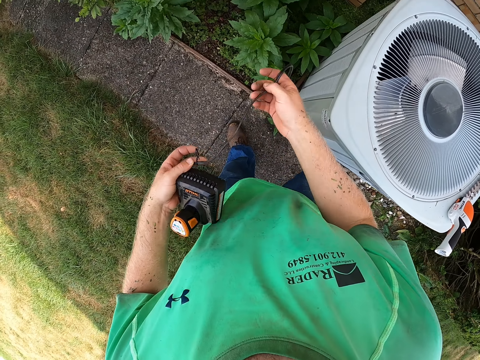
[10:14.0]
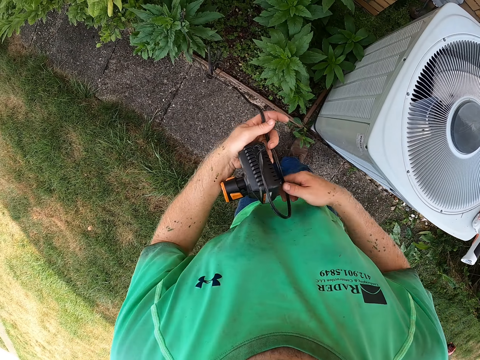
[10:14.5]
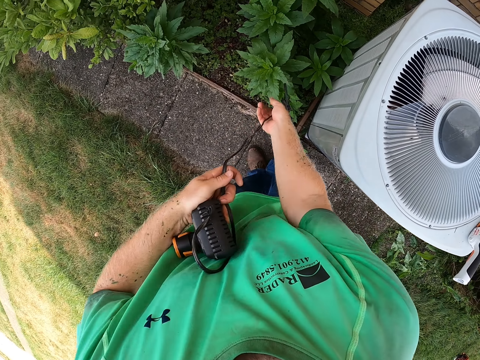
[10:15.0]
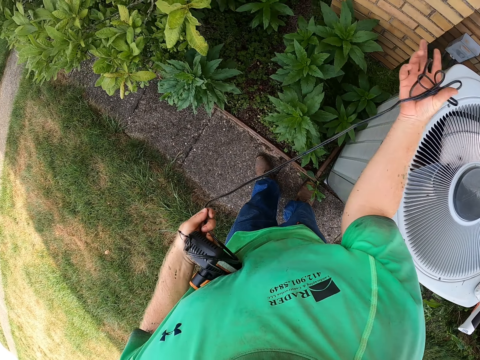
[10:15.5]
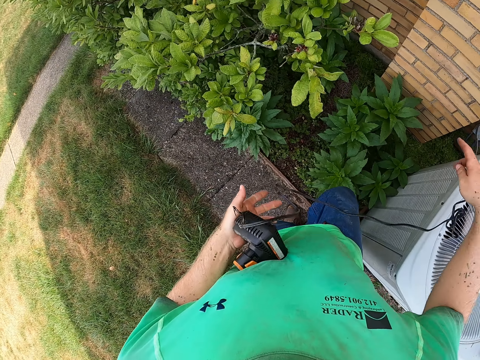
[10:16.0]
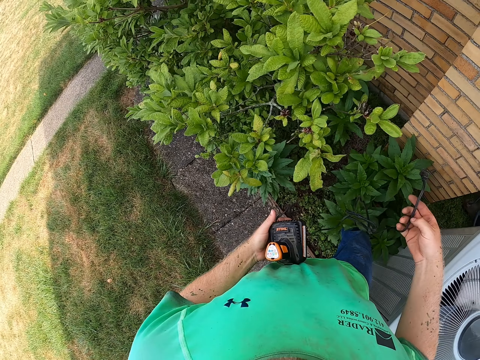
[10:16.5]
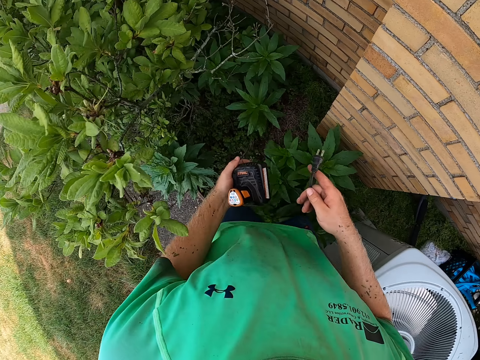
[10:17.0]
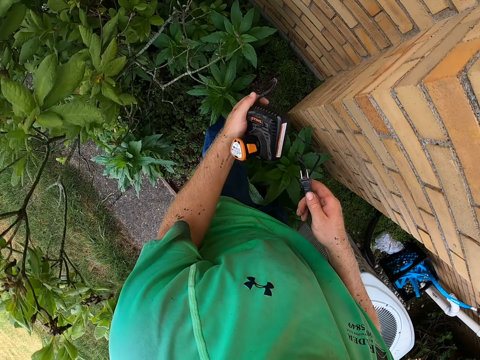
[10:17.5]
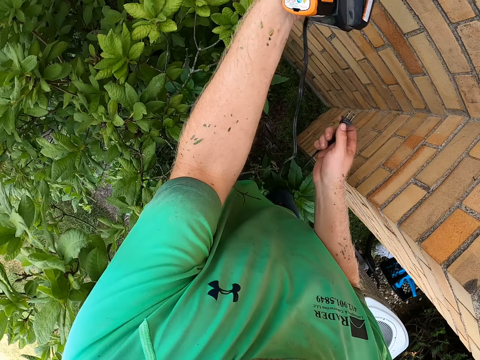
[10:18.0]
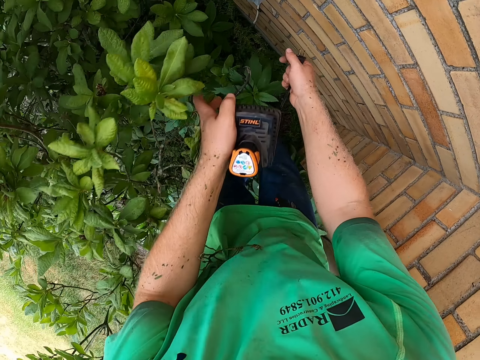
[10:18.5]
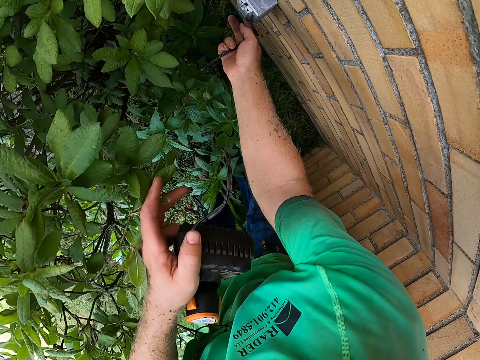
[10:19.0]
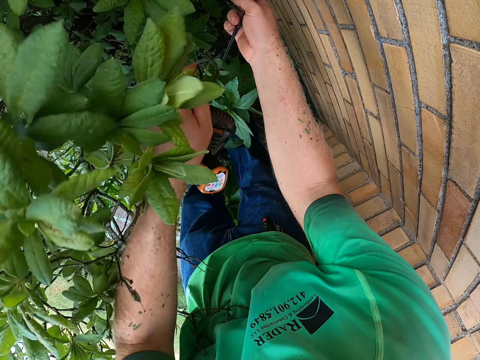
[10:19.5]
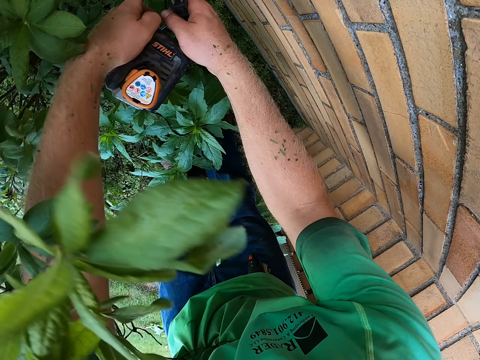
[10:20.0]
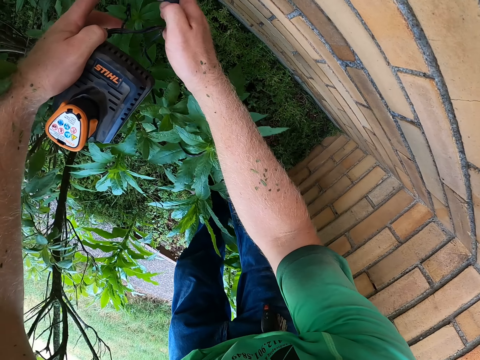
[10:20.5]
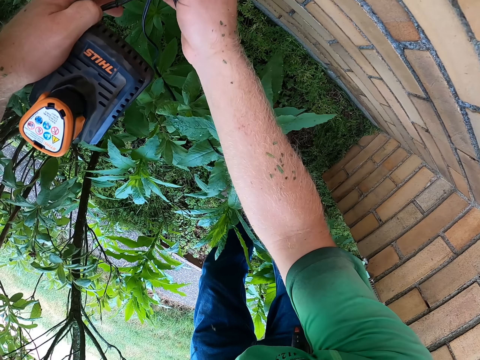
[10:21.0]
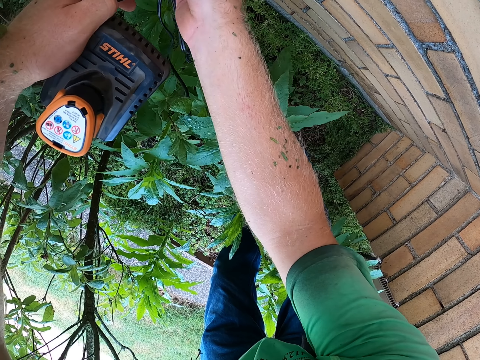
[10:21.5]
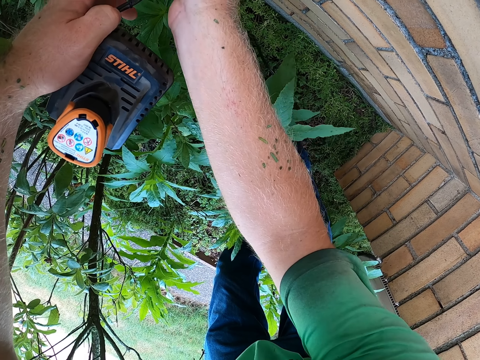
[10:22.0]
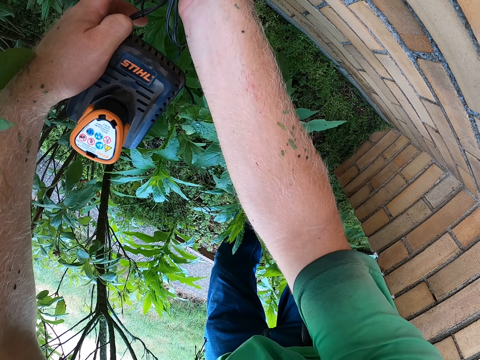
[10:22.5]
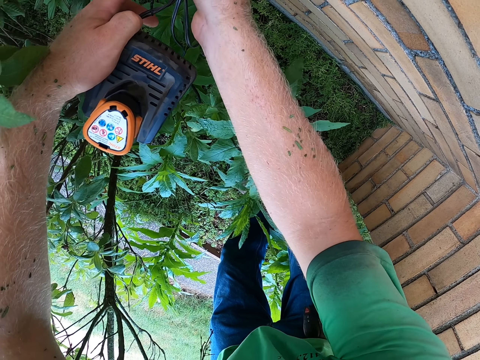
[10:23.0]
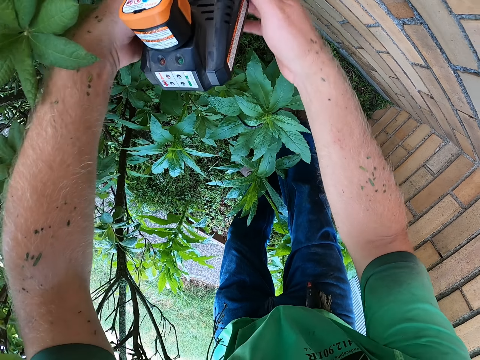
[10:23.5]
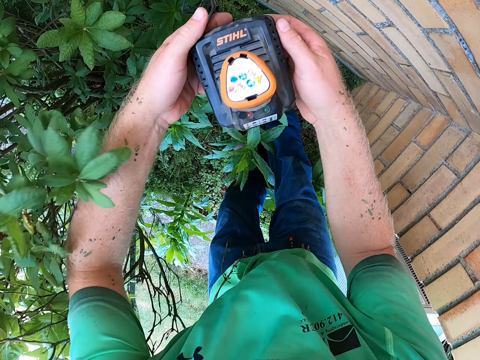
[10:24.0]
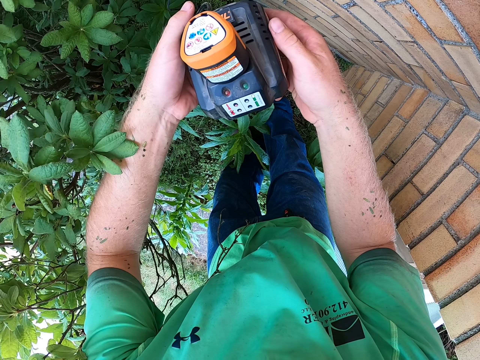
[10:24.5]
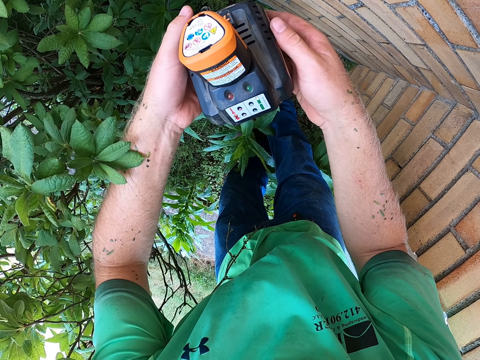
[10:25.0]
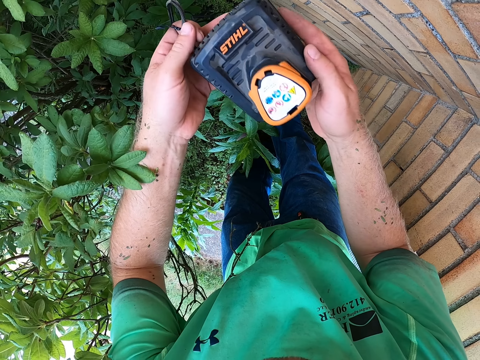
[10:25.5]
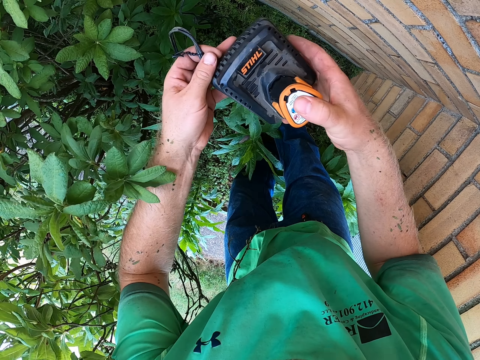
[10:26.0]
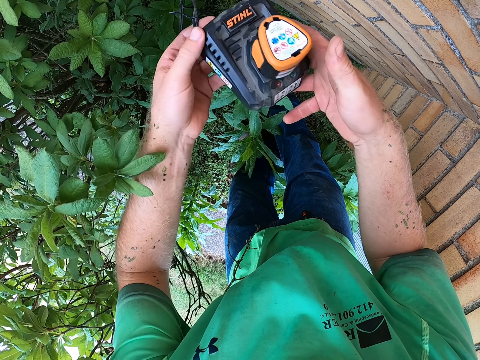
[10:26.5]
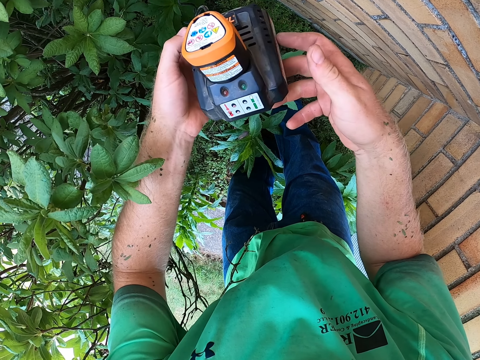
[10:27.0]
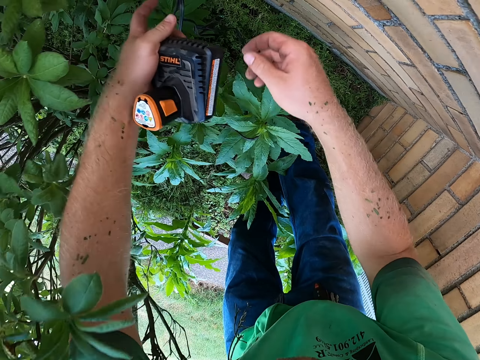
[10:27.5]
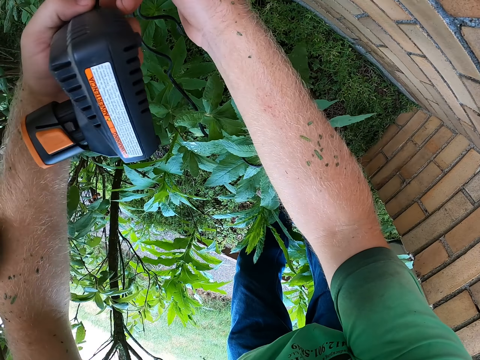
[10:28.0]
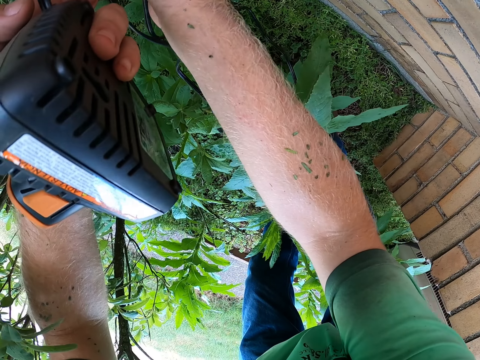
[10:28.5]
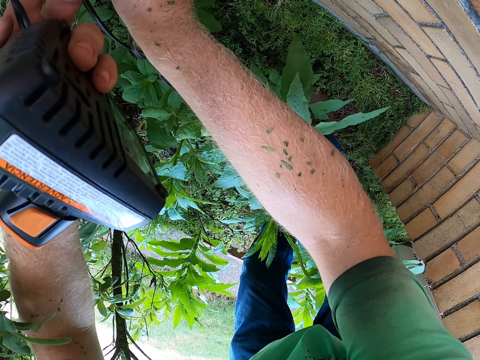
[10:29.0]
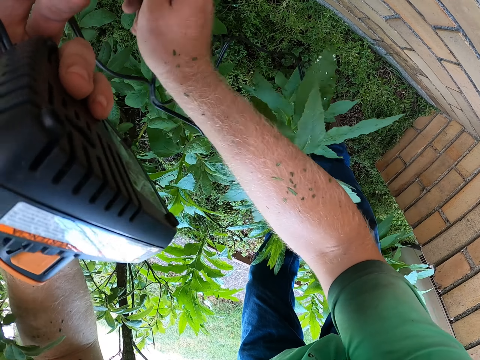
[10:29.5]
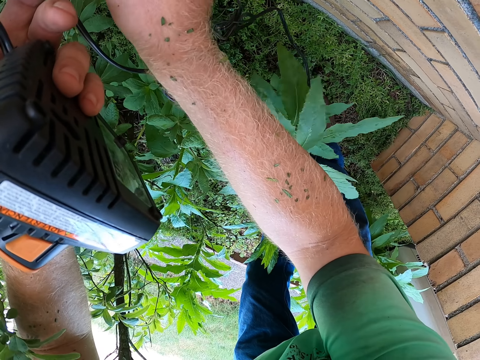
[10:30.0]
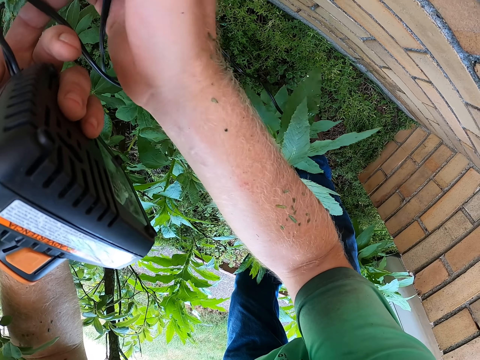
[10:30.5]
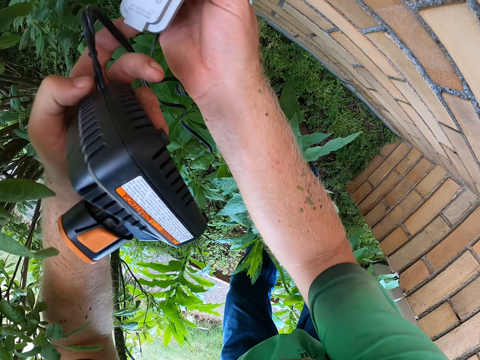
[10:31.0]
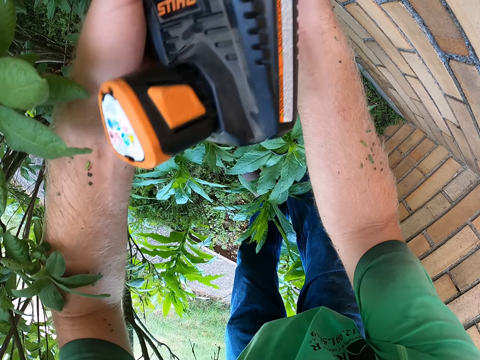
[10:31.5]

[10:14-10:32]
The camera wearer pulls the cable wire with his hands. He connects the charger in the socket. He lifts up a wall socket cover with his right hand and holds the wall socket cover with his left hand. He inserts the plug into the wall socket with his right hand. He checks the grass trimmer battery in the charger with his right hand. He adjusts the plug in the wall socket with his right hand. He removes the charger from the socket.

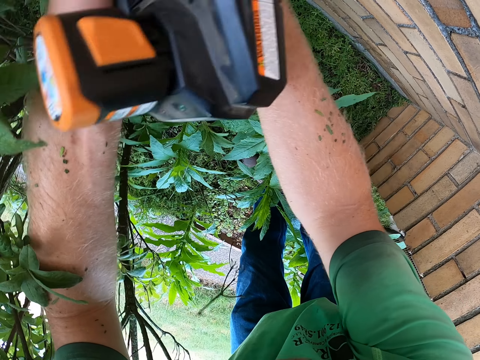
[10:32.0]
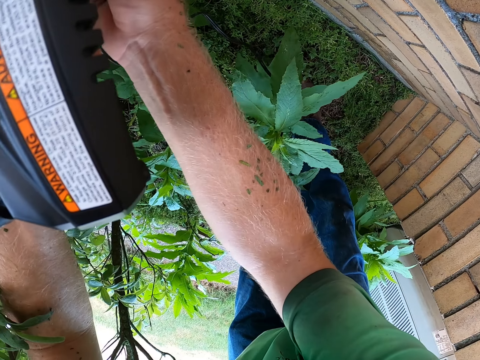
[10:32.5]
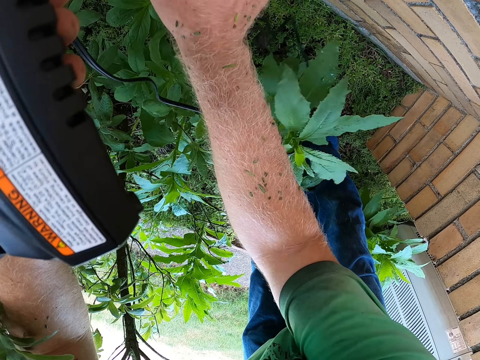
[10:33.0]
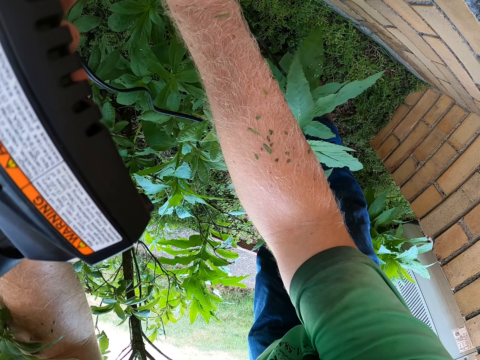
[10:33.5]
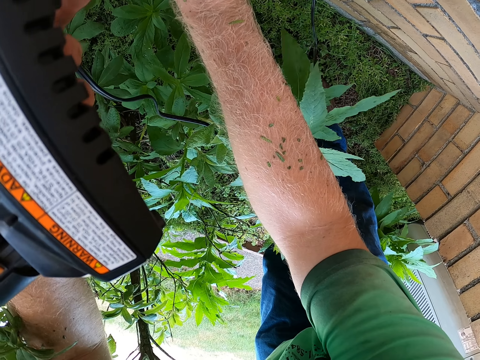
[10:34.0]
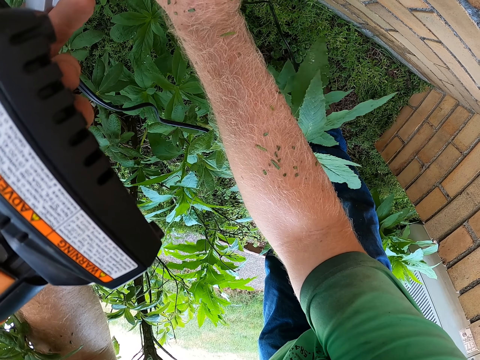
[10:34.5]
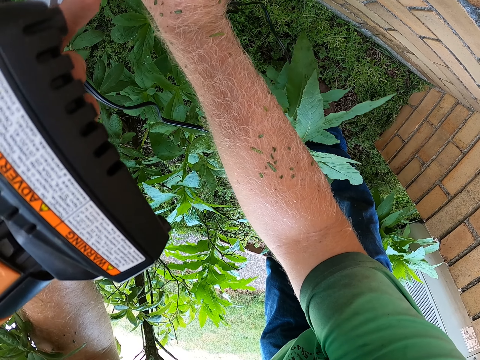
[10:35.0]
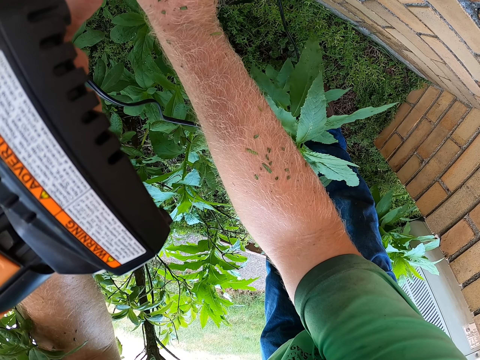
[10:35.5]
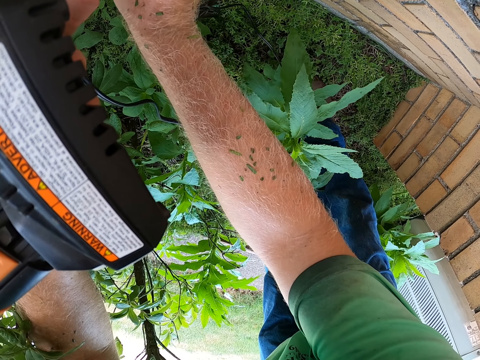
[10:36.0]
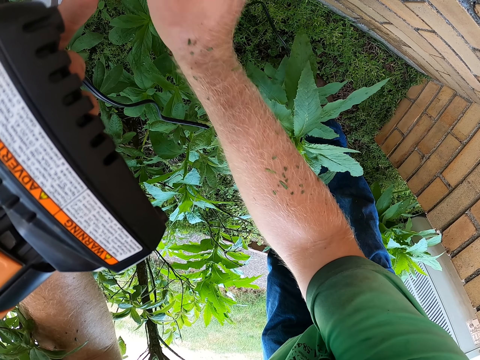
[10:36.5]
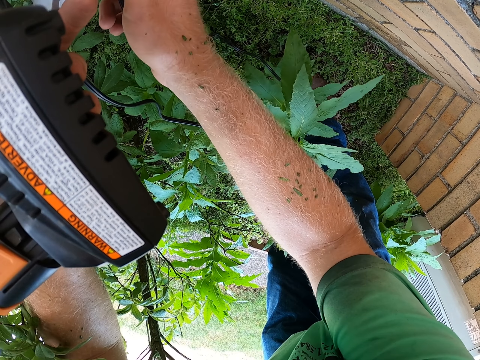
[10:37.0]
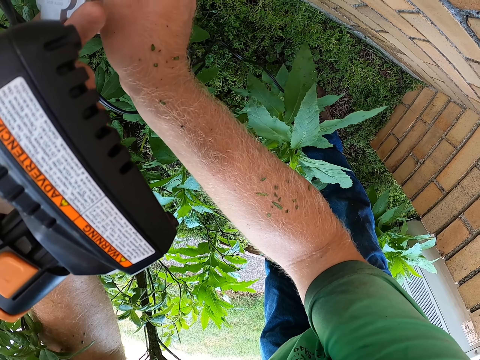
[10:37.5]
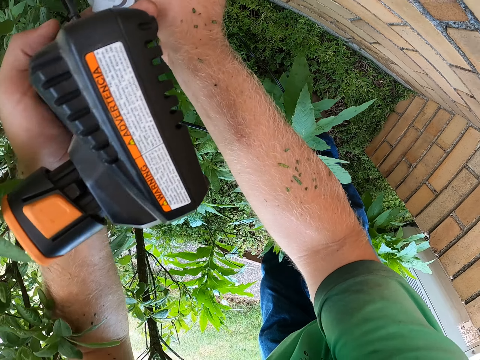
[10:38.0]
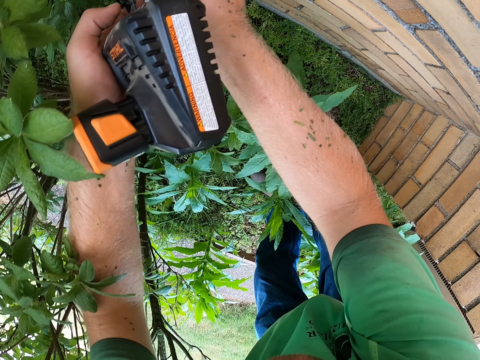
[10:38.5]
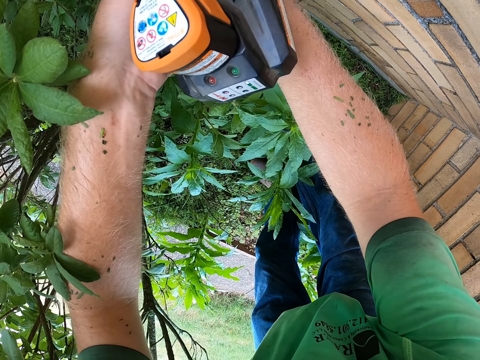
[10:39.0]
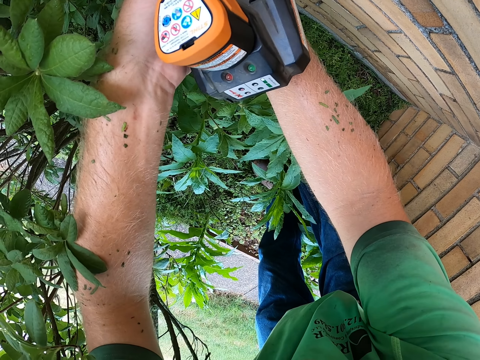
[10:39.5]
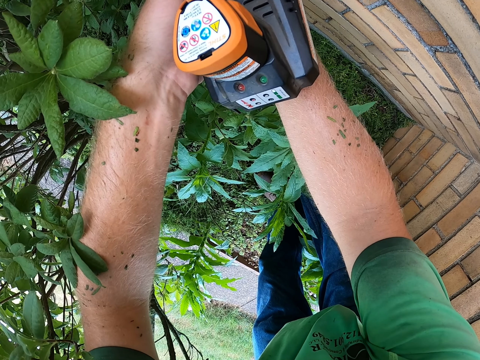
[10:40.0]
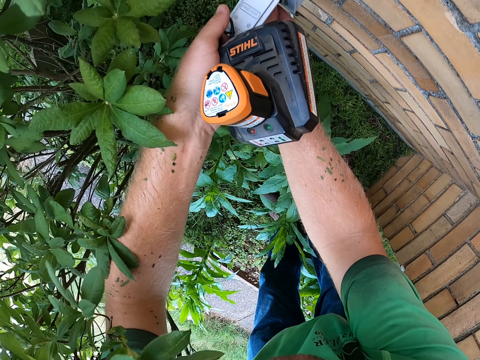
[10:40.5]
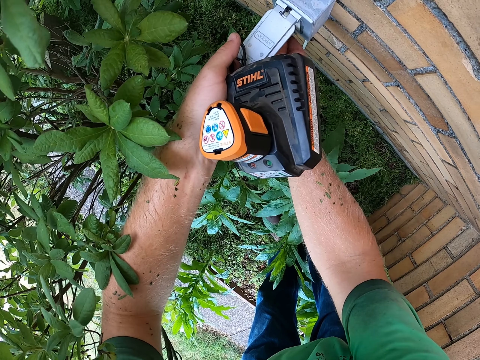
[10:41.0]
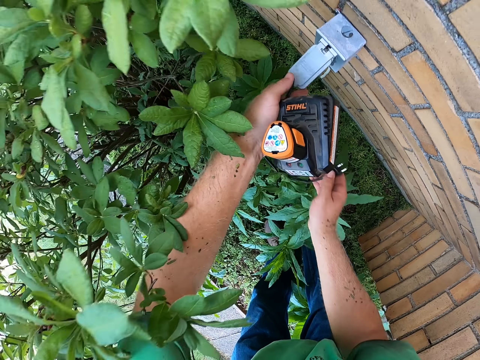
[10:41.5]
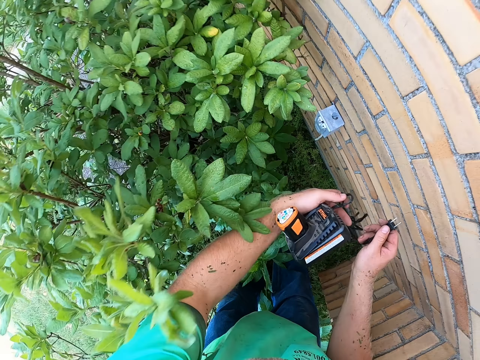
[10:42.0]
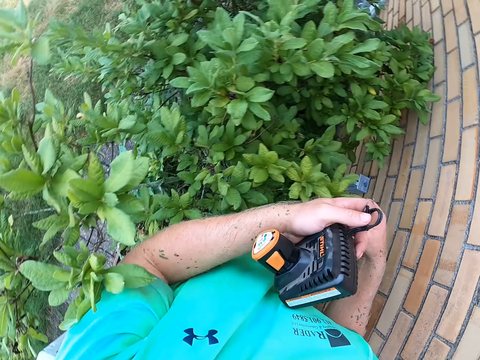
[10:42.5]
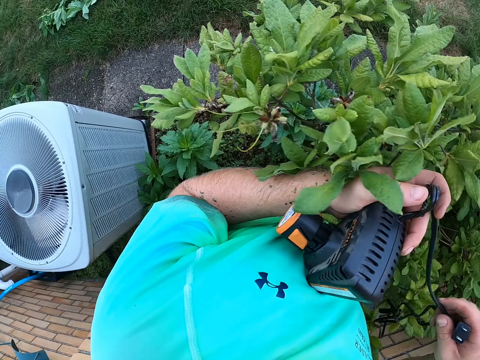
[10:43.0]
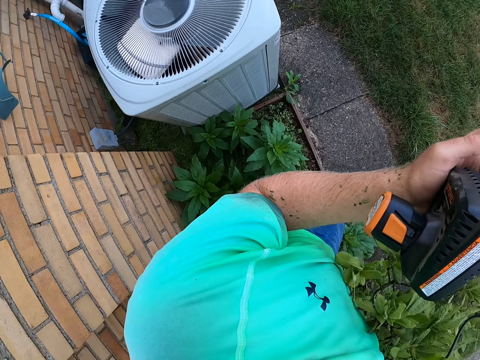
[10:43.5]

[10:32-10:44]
The camera wearer pulls out the plug from the wall socket with his right hand. He holds the cable wire with his left hand. He walks with the charger.
